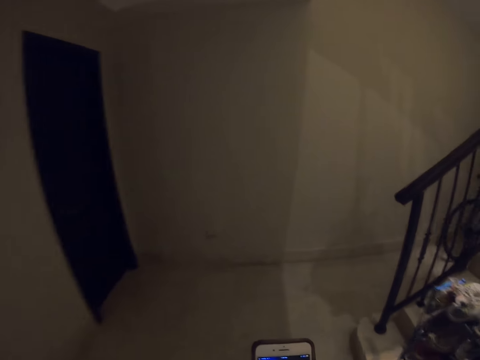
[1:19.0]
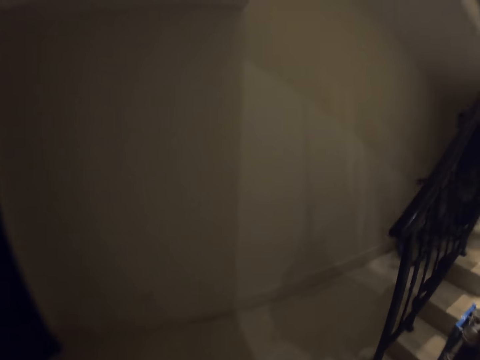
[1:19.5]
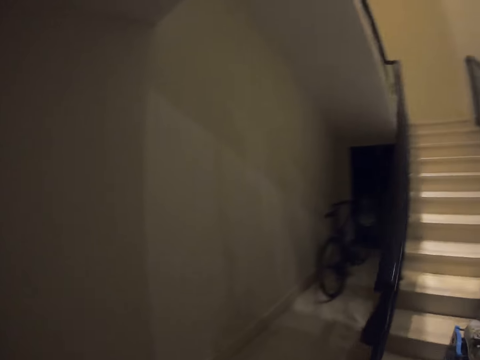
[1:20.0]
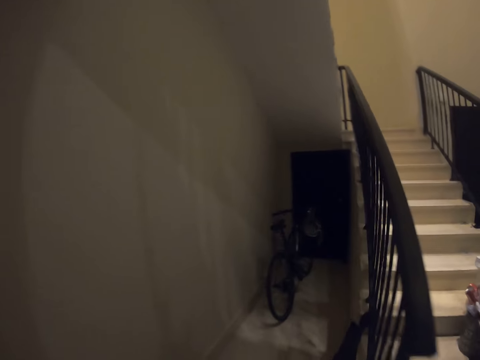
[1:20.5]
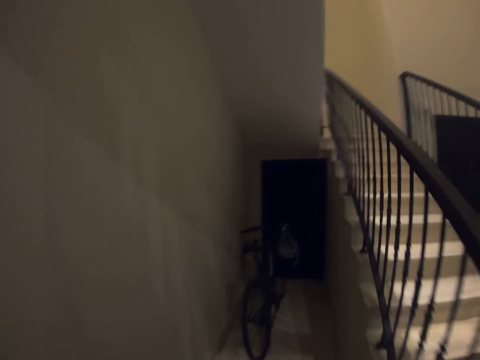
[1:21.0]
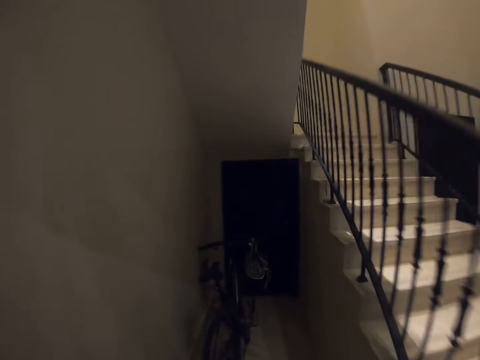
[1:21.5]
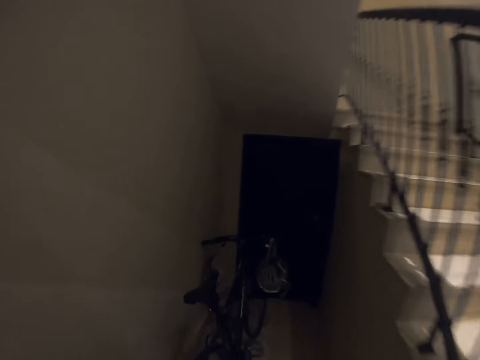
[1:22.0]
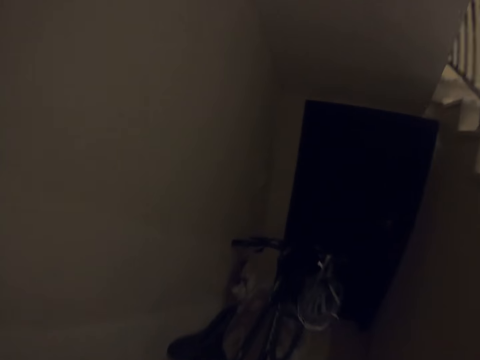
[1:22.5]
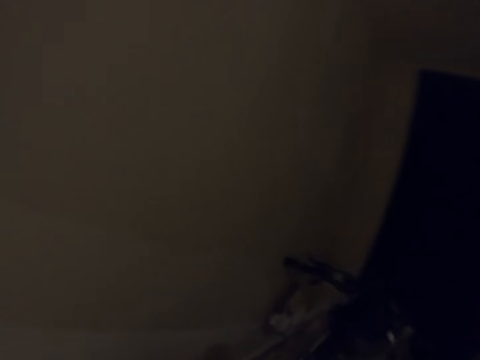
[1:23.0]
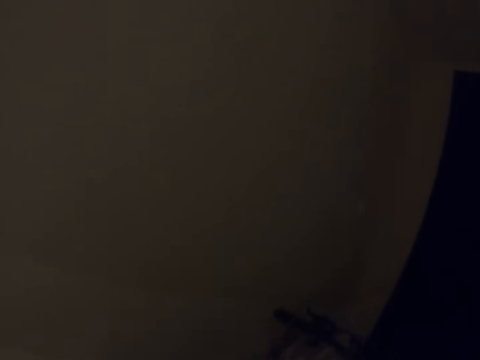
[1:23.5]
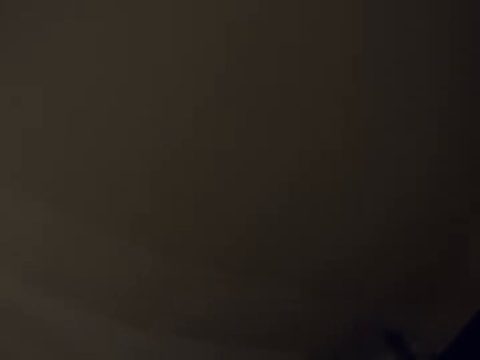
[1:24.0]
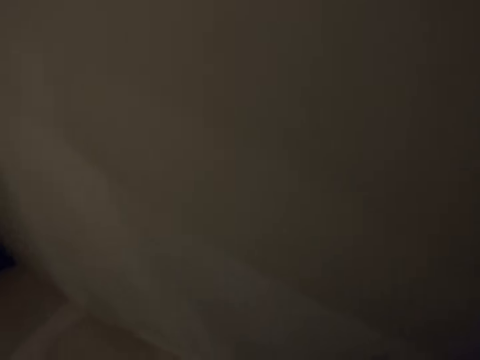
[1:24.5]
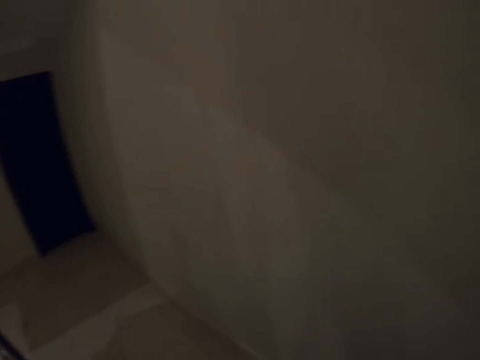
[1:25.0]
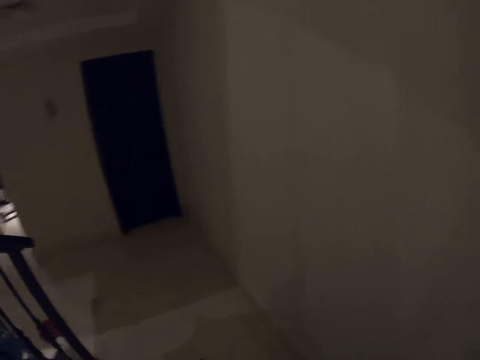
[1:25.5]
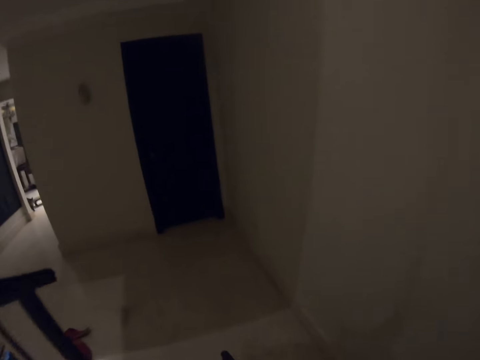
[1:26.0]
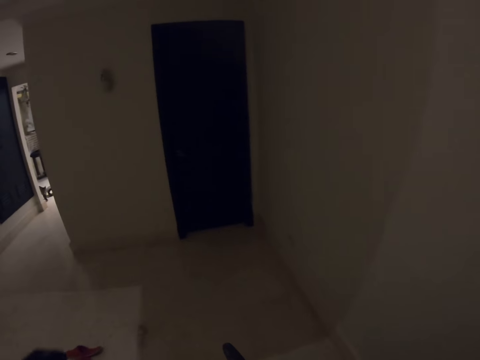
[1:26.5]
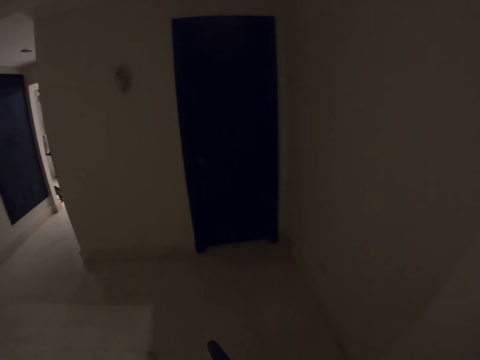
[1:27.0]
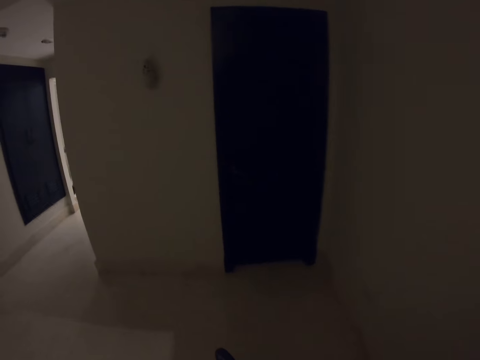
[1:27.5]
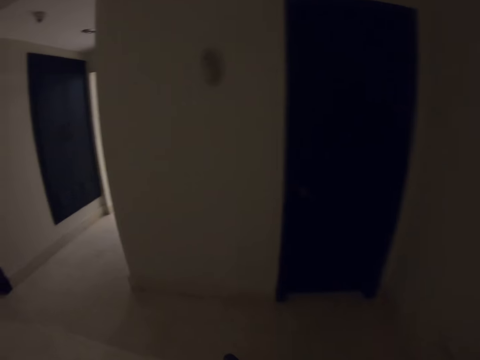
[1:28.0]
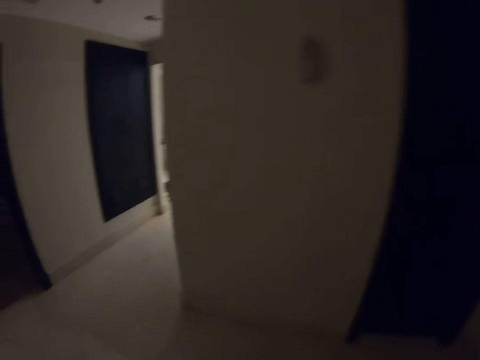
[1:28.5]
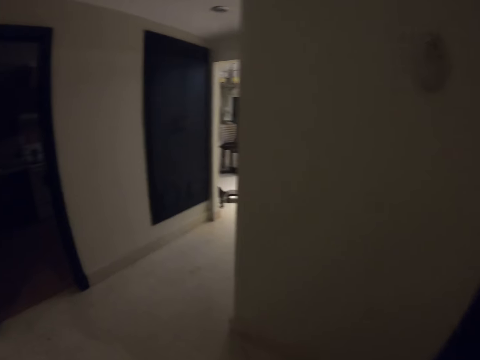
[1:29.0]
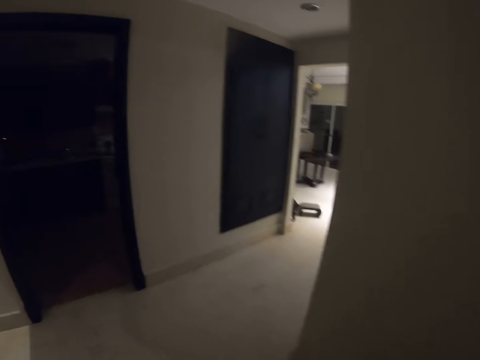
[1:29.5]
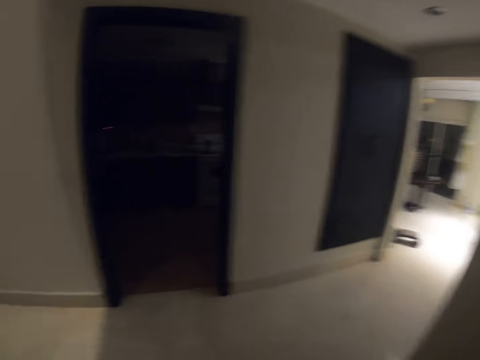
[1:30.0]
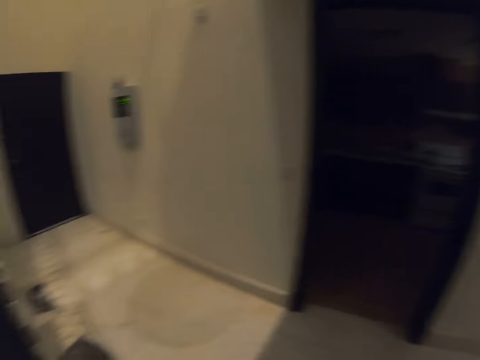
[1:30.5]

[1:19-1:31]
The camera wearer scrolls the phone. They walk around the room. They pick up a bike. They hold the bike.

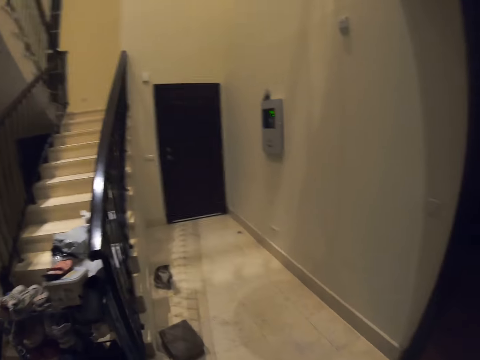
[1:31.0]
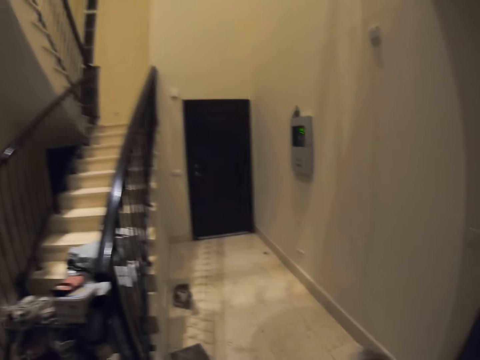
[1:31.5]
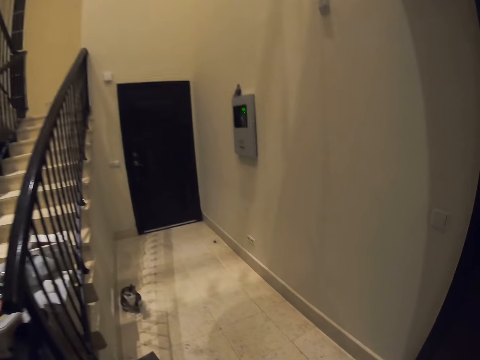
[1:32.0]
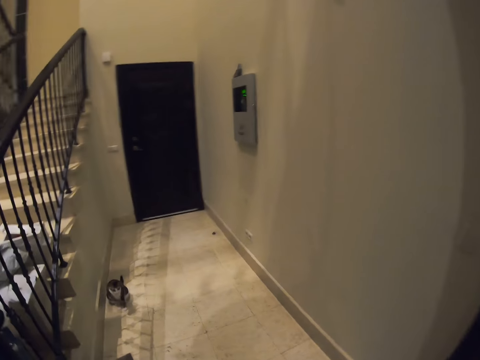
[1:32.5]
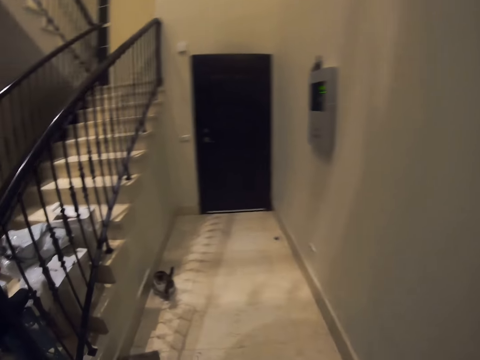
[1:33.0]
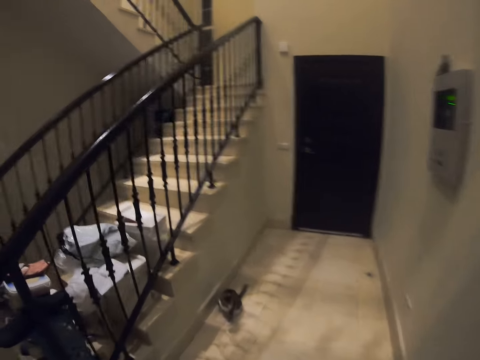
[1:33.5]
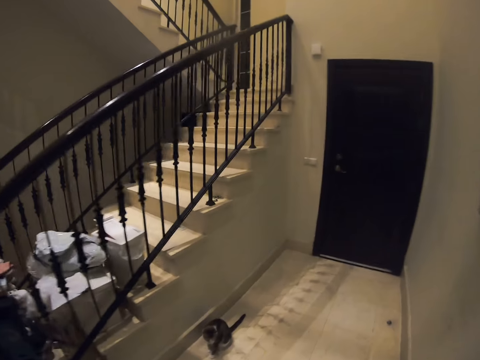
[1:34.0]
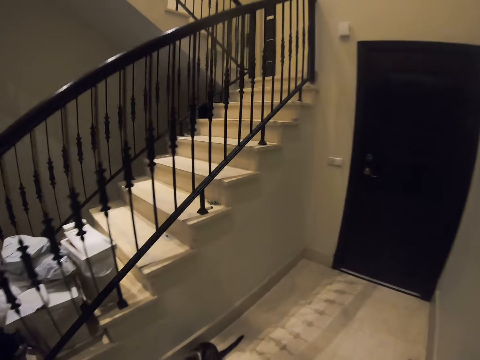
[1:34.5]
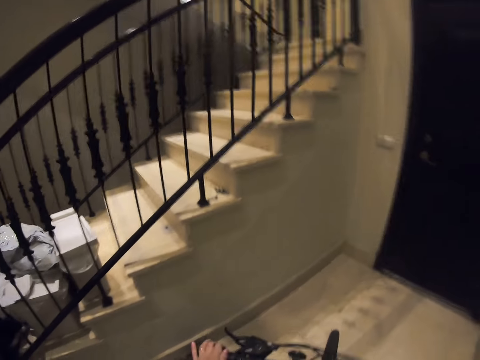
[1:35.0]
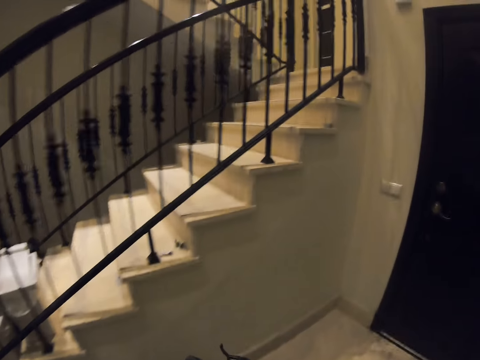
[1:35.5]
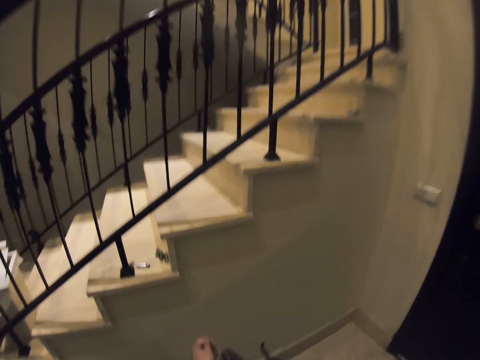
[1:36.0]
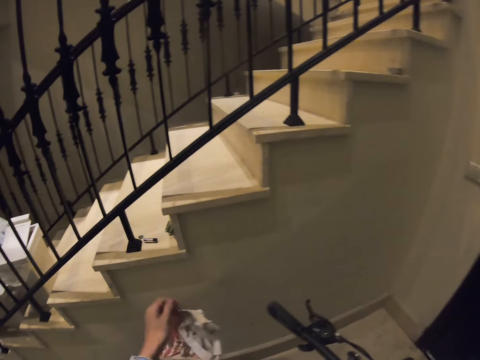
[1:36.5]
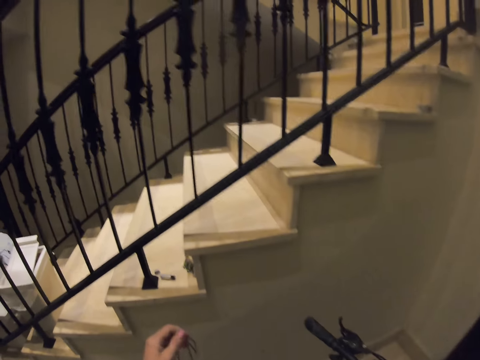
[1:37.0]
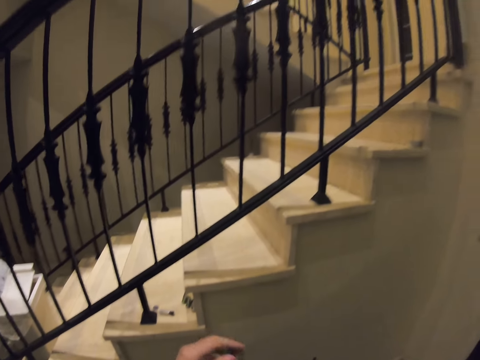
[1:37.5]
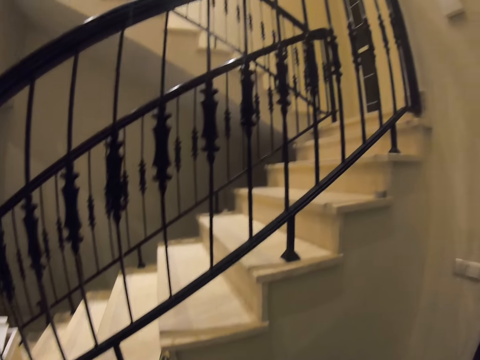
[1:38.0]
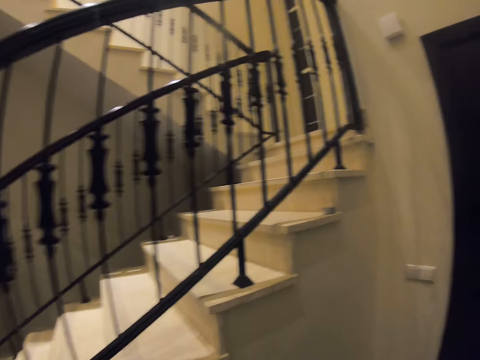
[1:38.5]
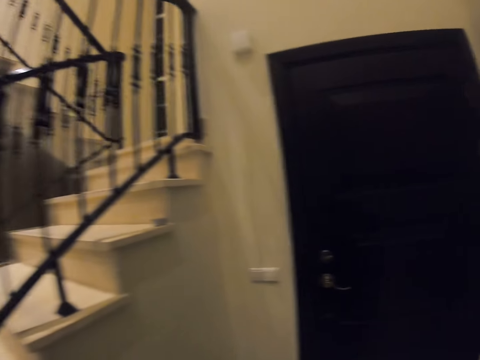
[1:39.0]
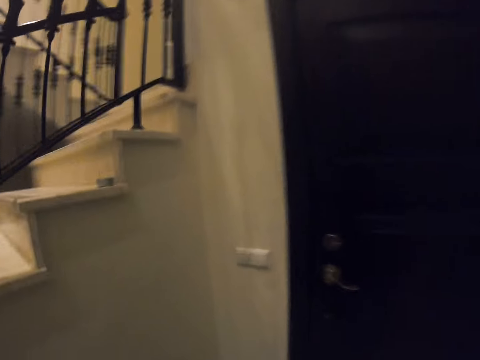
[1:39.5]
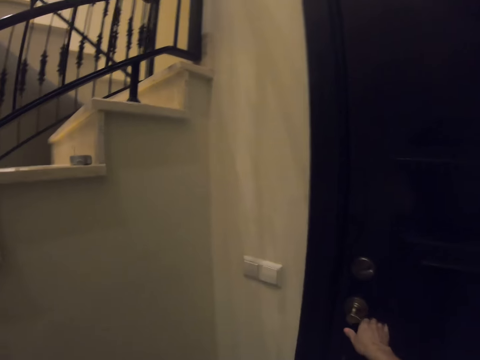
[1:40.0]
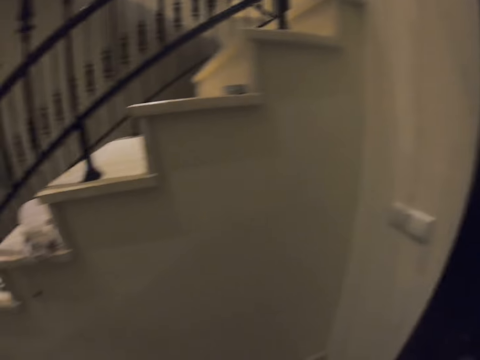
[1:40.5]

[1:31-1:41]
The camera wearer walks towards the door. They ride a bicycle in the house. They hold a cloth.

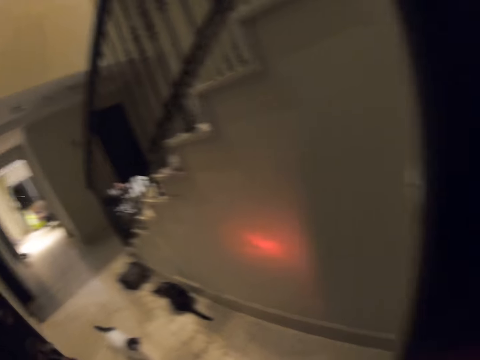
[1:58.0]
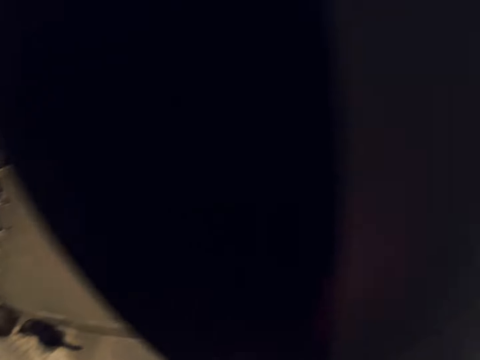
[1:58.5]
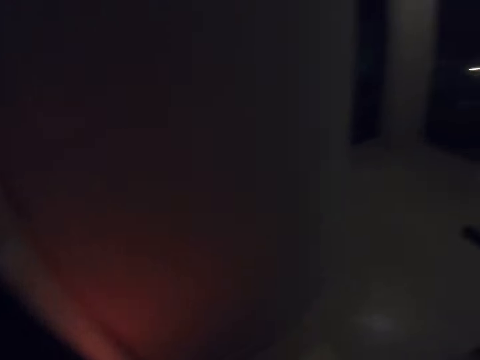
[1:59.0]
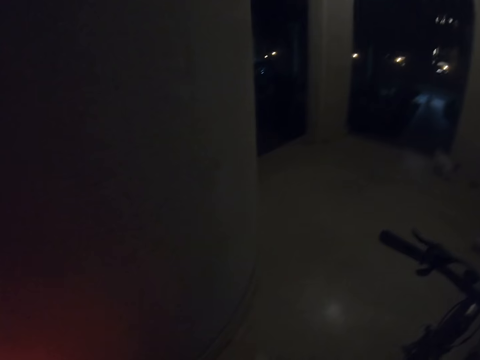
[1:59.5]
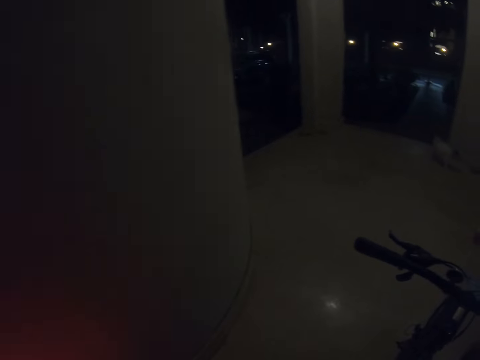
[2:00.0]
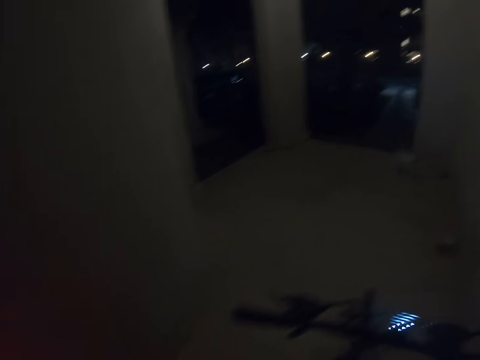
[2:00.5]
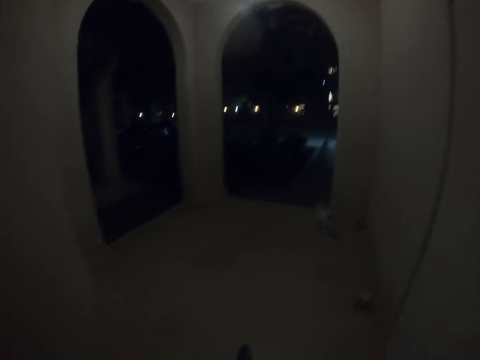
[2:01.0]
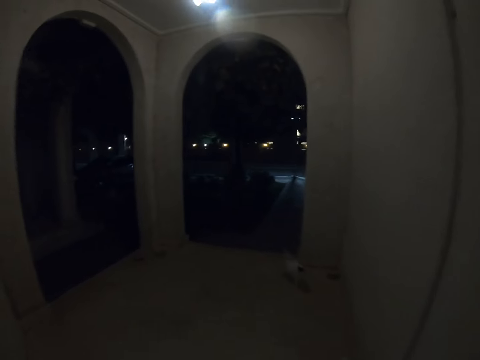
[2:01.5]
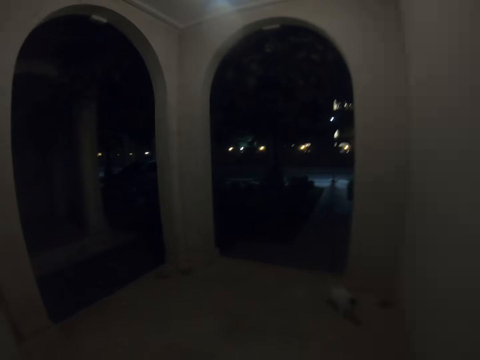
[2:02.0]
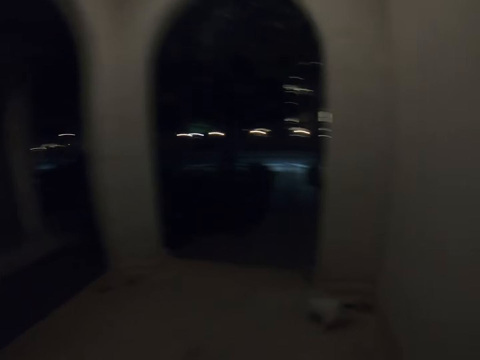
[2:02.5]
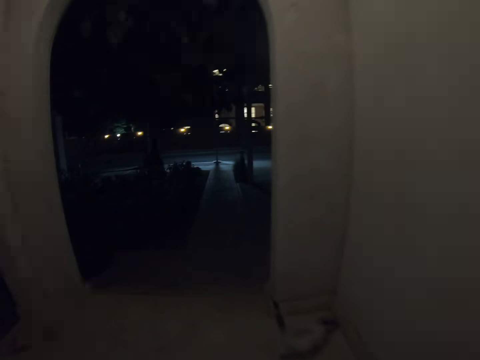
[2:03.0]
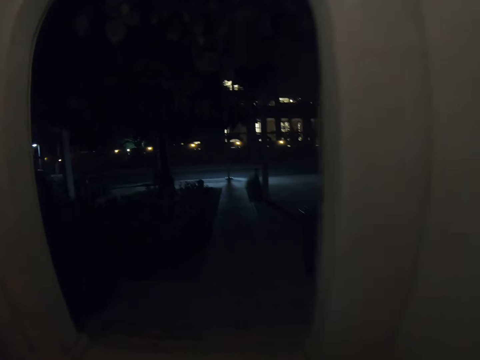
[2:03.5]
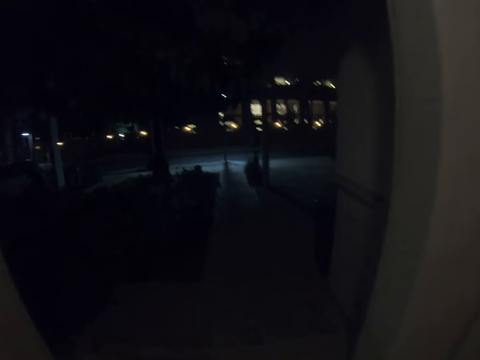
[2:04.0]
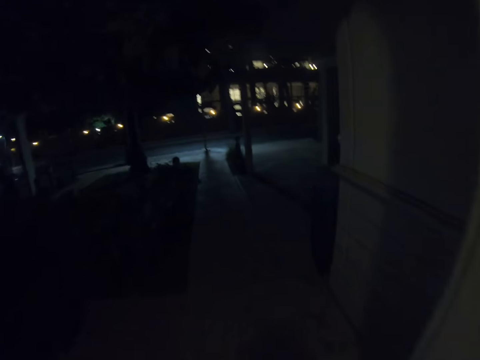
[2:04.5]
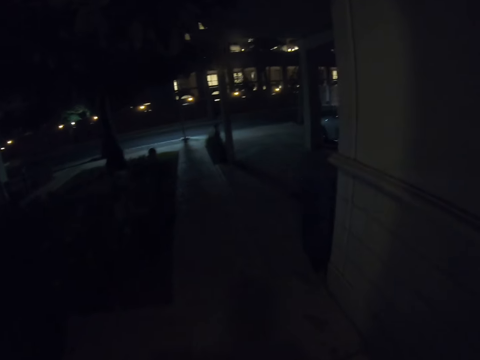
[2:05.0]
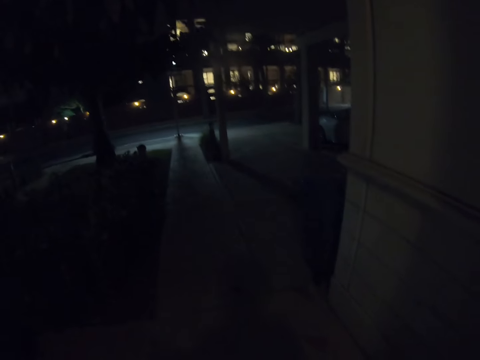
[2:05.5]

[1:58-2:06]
The camera wearer looks back. They walk towards the door.
